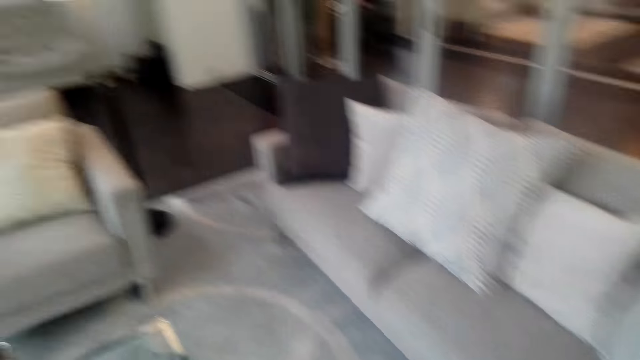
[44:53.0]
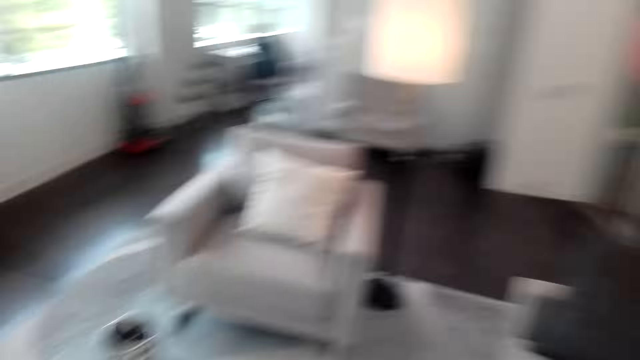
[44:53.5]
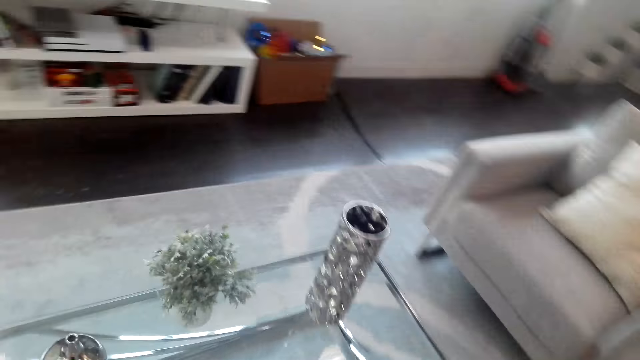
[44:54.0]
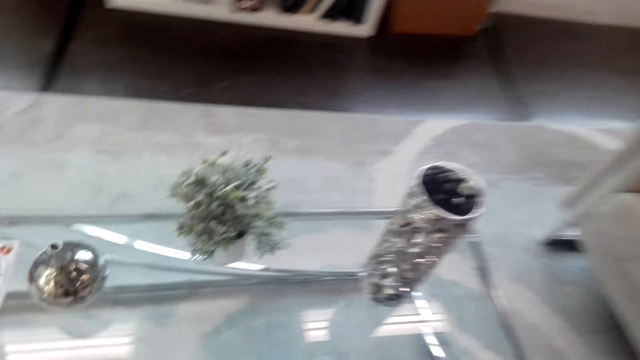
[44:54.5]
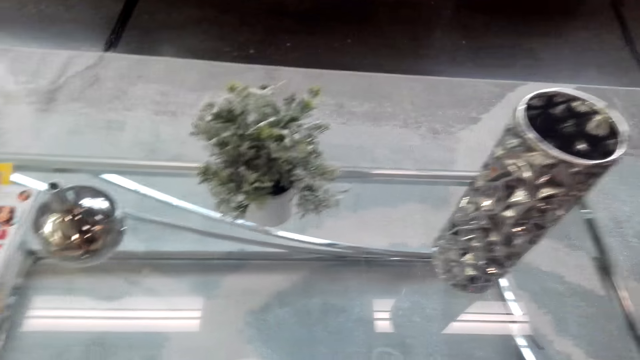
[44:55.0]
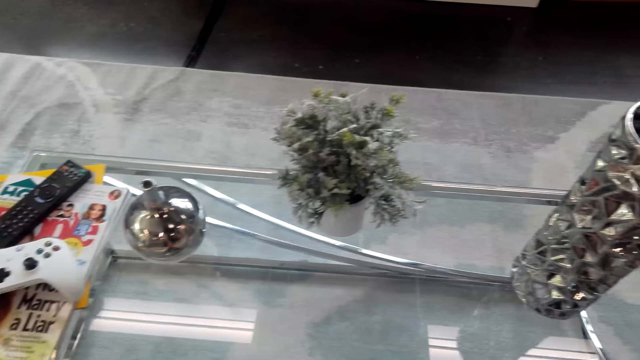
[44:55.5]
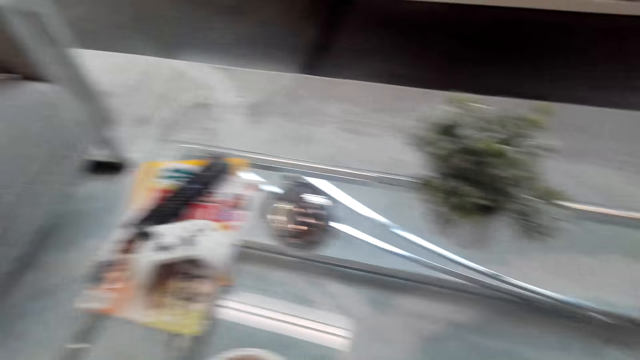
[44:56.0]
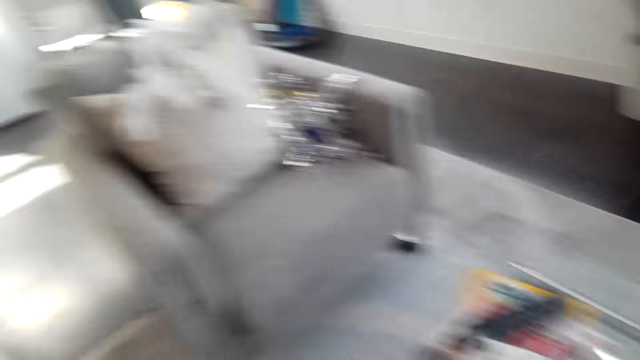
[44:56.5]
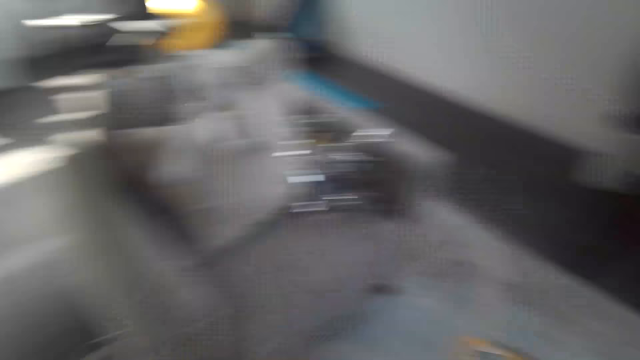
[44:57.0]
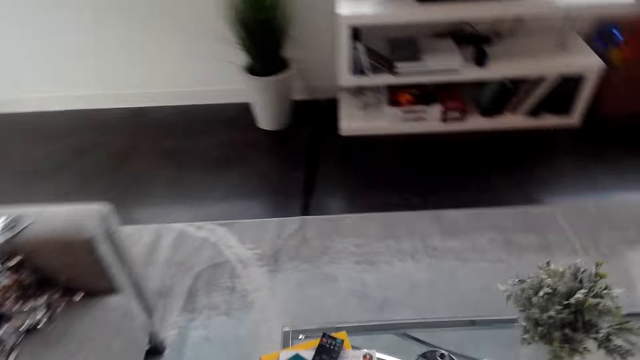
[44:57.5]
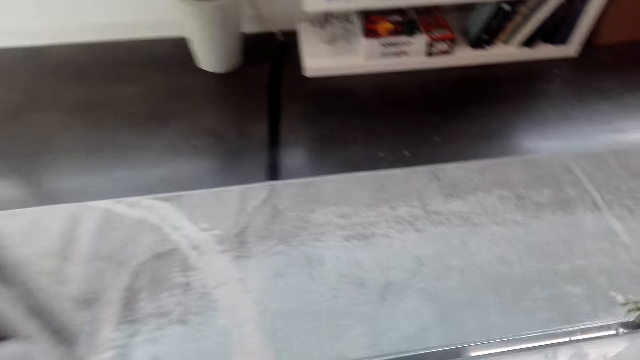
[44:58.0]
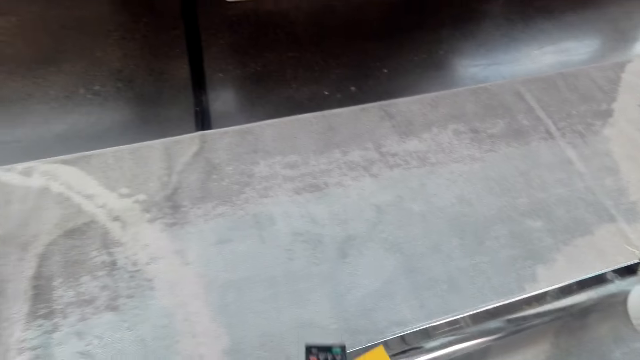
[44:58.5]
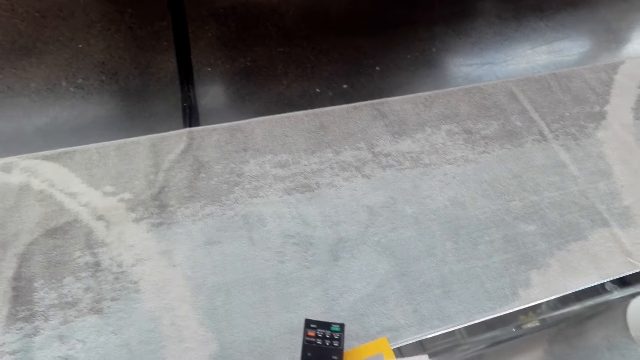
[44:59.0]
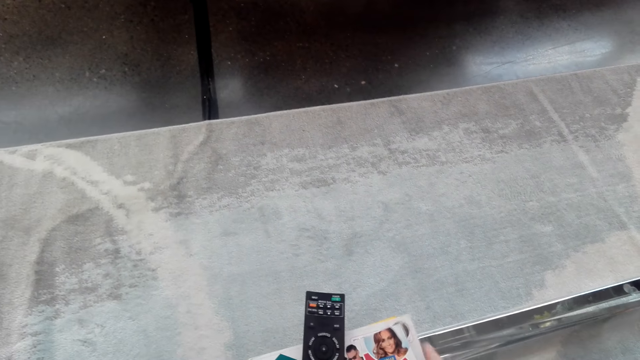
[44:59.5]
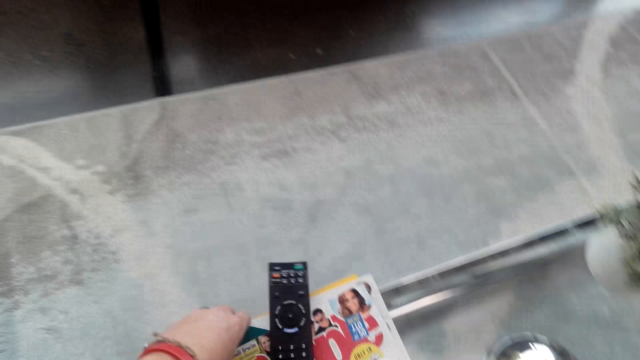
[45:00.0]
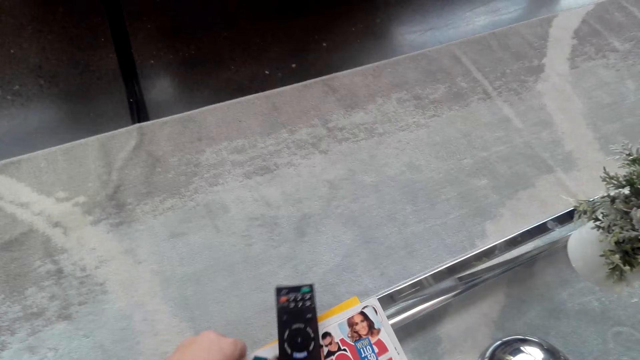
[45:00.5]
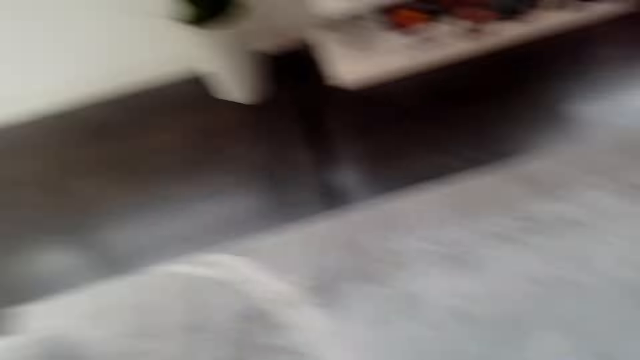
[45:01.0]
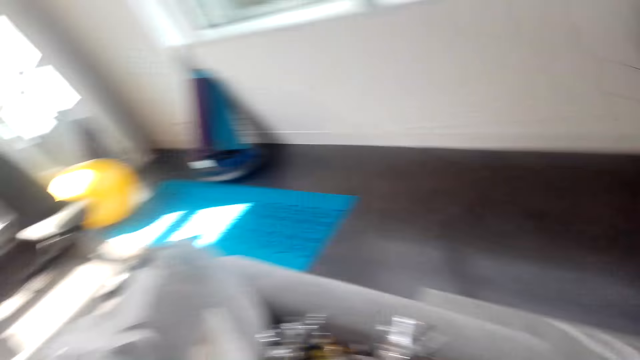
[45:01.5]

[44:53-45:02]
The camera wearer moves a magazine on the table.

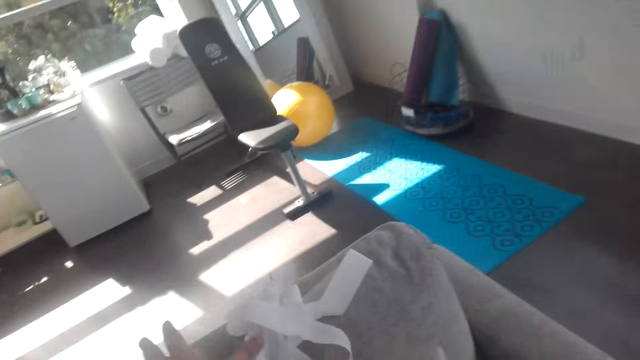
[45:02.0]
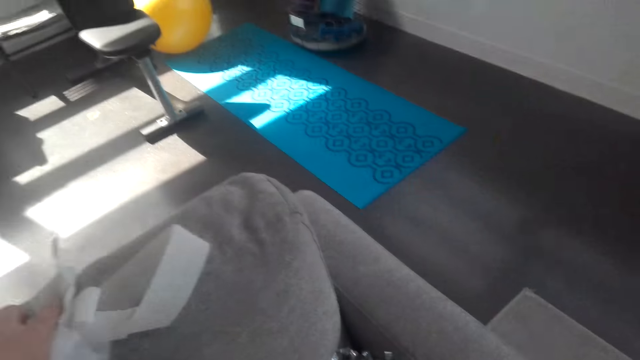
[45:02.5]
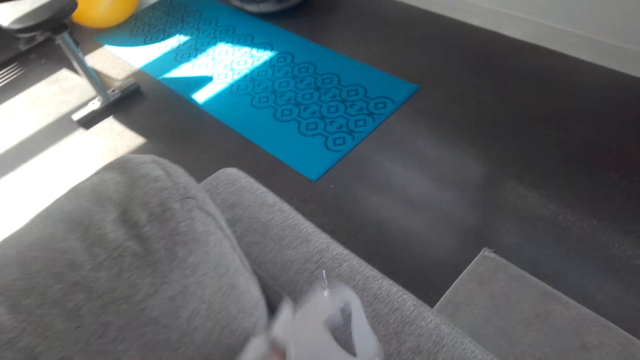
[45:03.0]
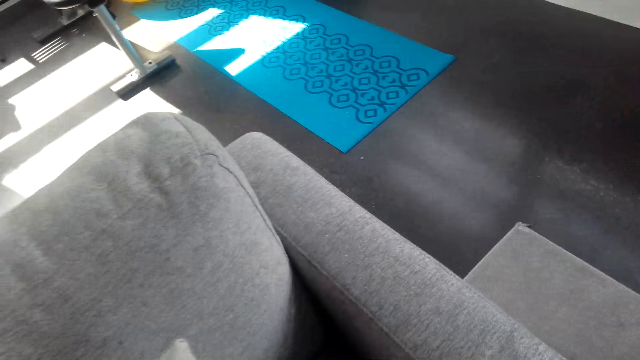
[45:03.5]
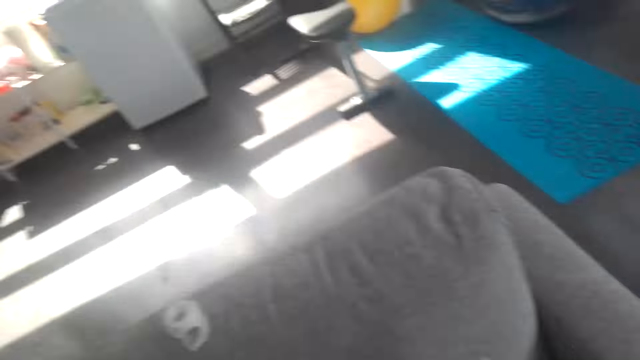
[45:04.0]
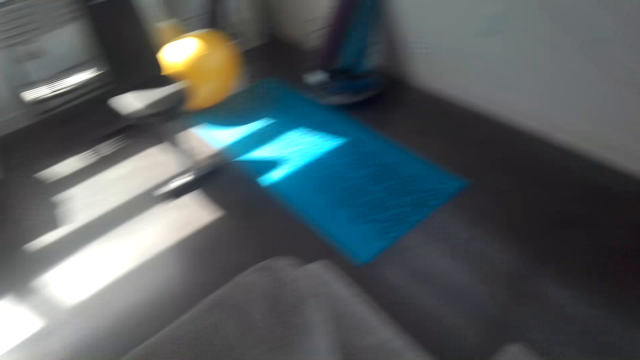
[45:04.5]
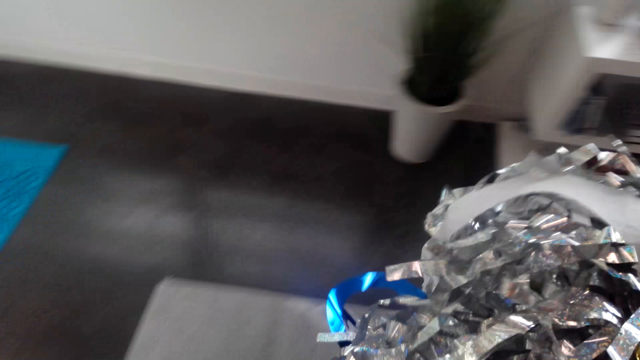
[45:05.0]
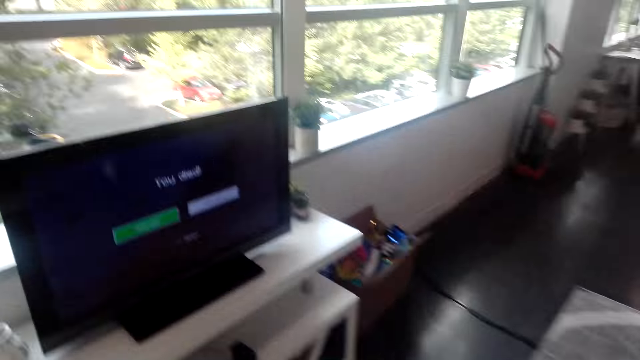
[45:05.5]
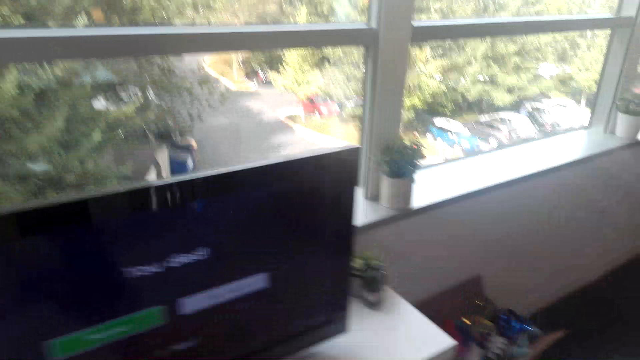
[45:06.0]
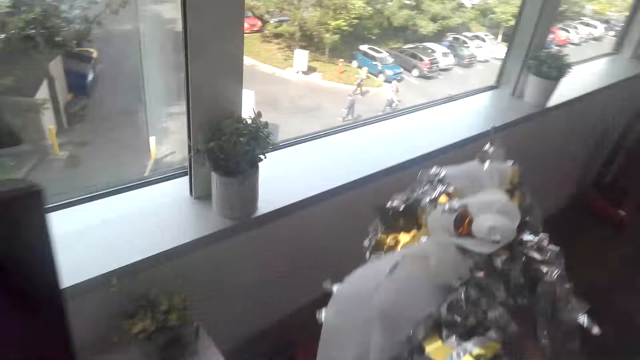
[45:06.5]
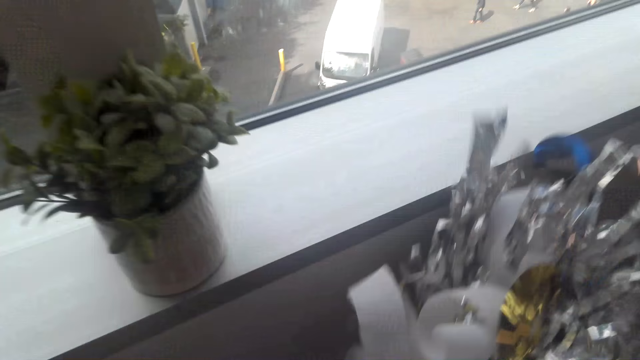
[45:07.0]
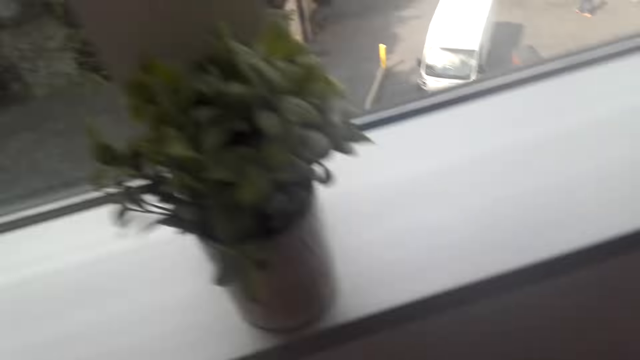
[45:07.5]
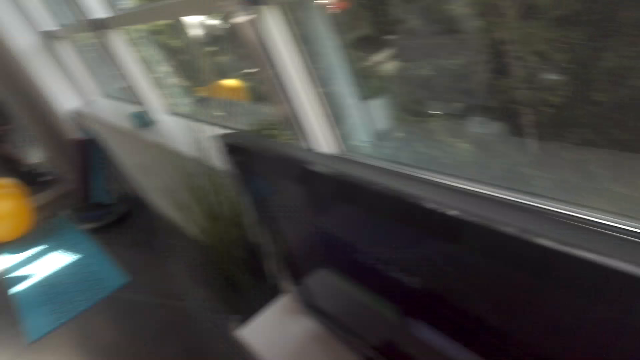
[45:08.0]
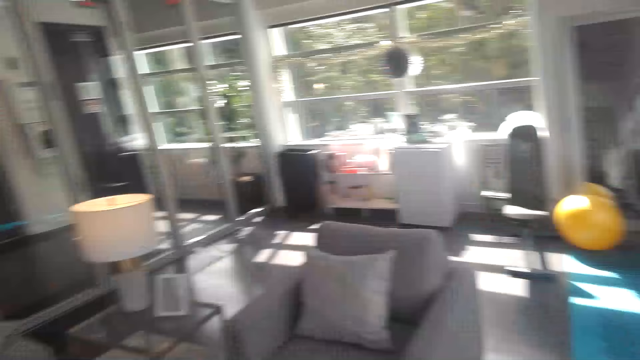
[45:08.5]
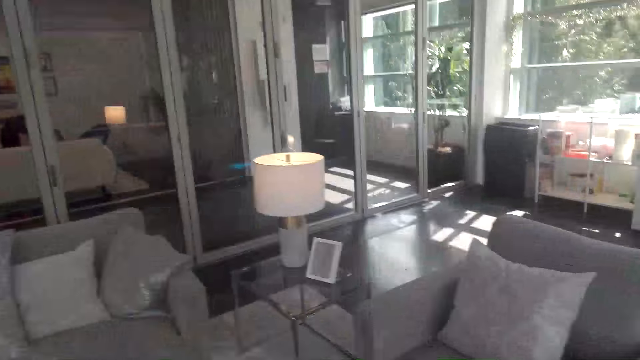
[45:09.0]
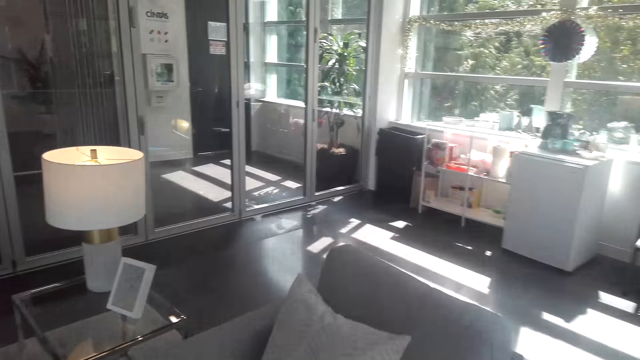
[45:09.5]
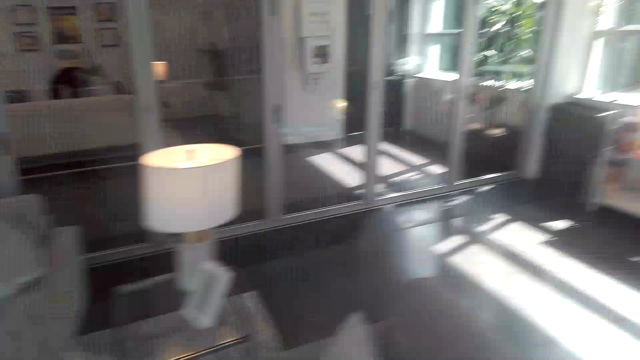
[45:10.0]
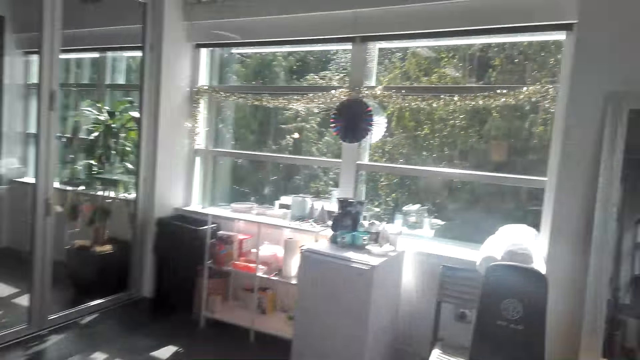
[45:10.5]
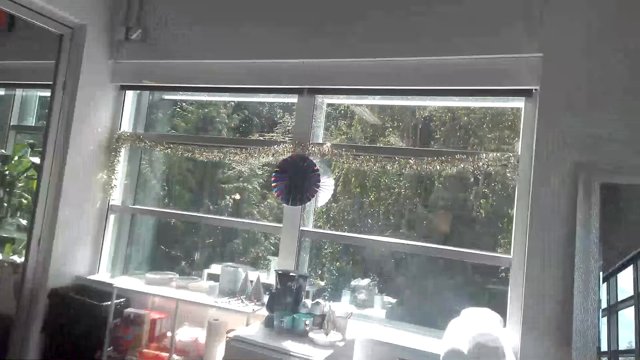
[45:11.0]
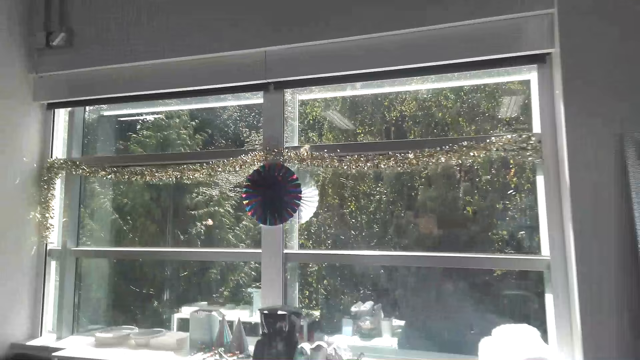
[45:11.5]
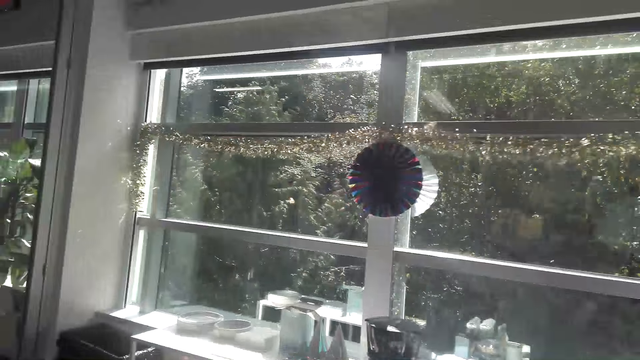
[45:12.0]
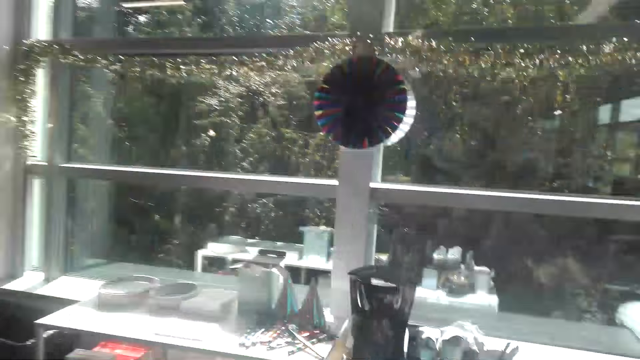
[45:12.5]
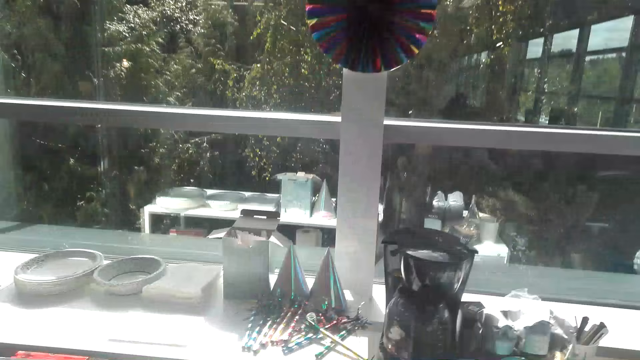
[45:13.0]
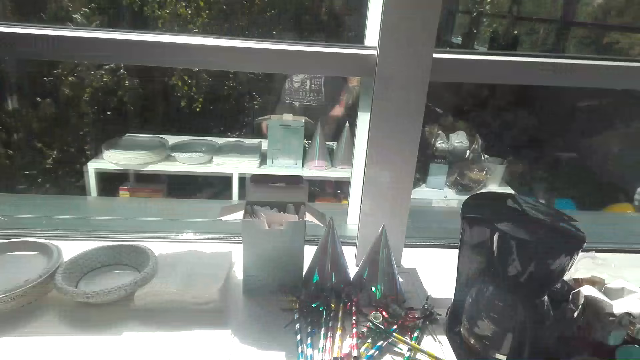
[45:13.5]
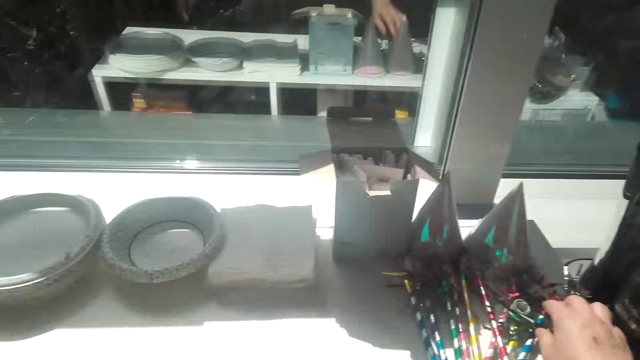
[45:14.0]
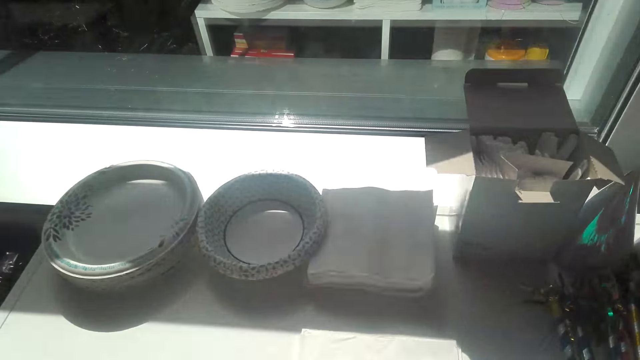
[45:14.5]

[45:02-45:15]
The camera wearer moves around. They pick up papers from the chair. They pick up the paper again. They move around. They place the papers in a box. They move around the room.
